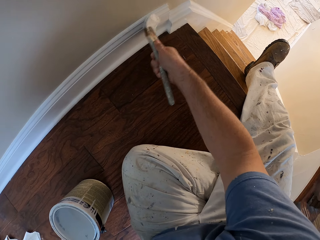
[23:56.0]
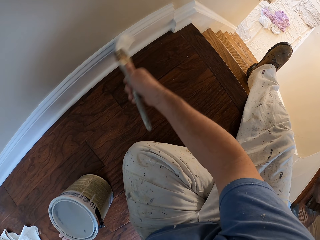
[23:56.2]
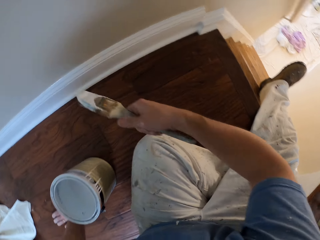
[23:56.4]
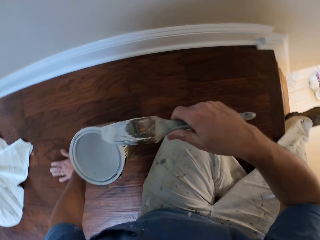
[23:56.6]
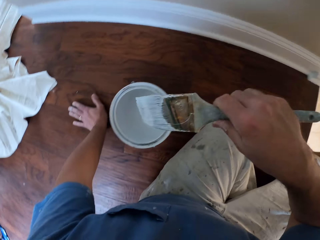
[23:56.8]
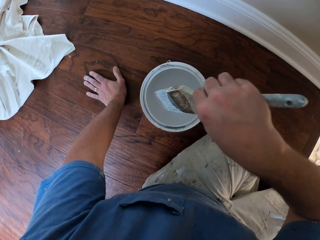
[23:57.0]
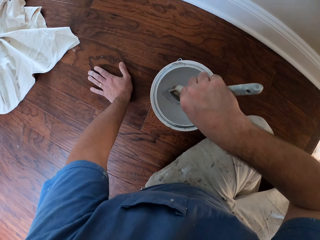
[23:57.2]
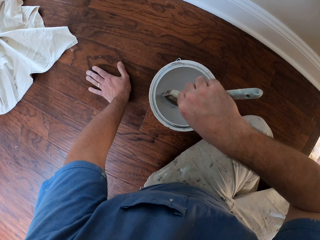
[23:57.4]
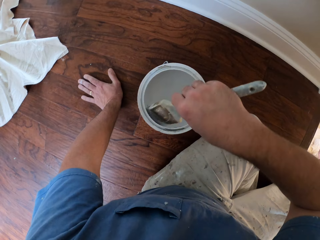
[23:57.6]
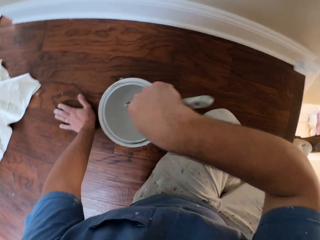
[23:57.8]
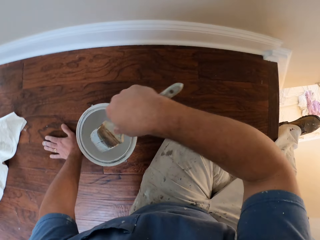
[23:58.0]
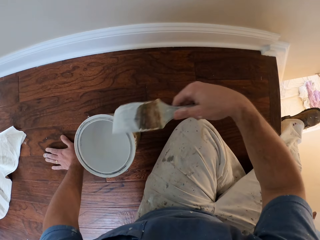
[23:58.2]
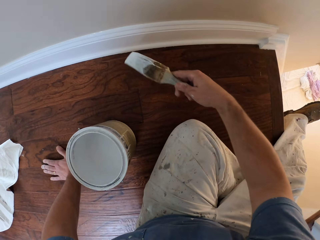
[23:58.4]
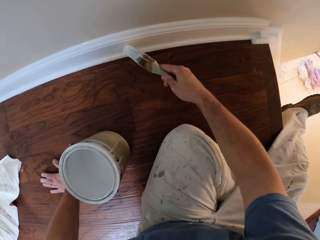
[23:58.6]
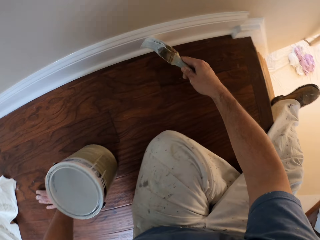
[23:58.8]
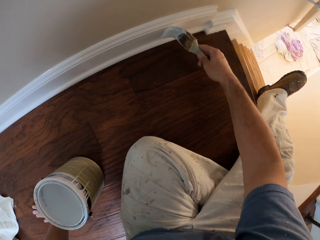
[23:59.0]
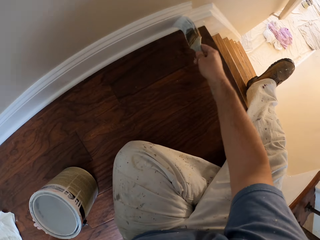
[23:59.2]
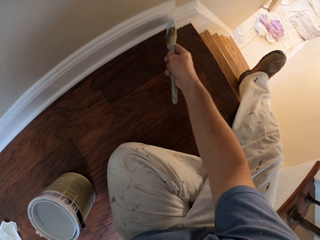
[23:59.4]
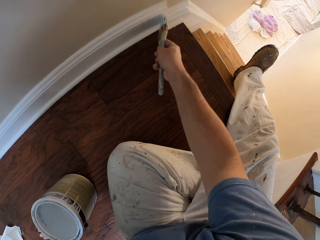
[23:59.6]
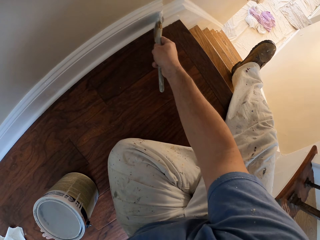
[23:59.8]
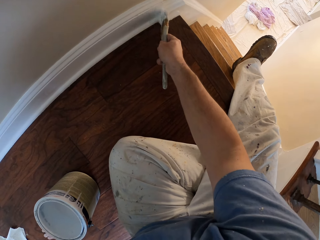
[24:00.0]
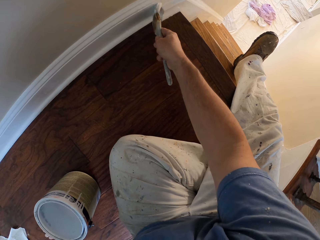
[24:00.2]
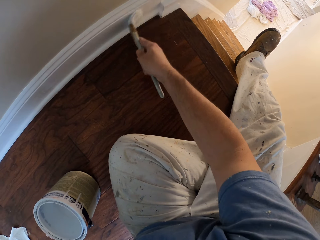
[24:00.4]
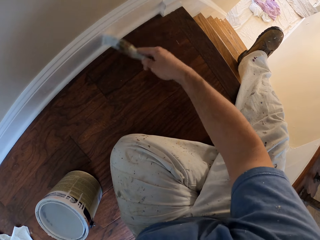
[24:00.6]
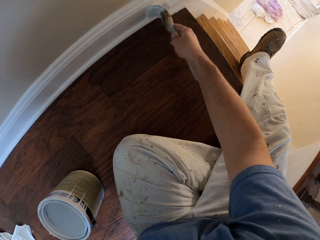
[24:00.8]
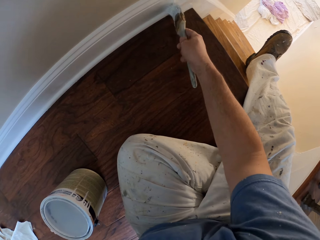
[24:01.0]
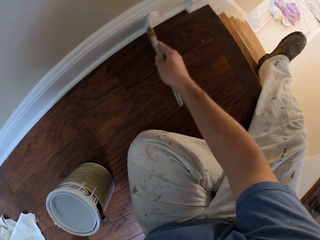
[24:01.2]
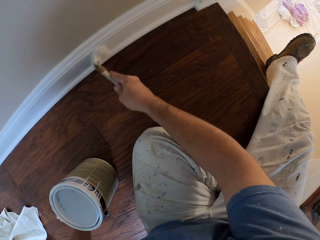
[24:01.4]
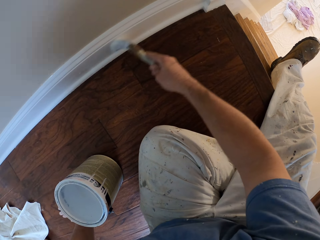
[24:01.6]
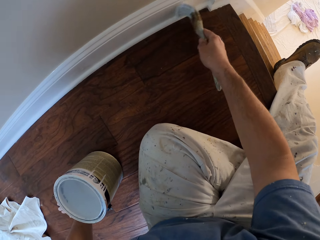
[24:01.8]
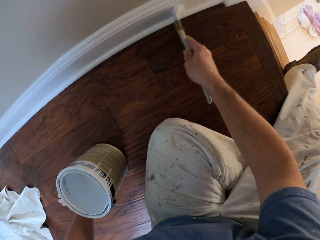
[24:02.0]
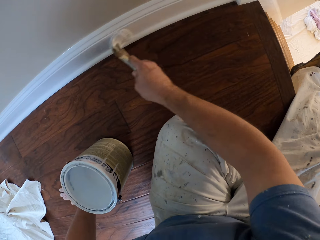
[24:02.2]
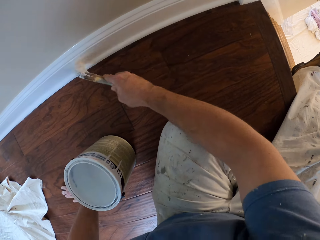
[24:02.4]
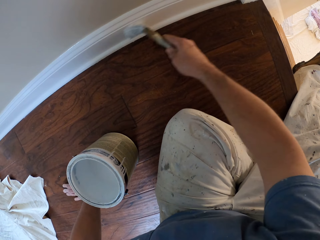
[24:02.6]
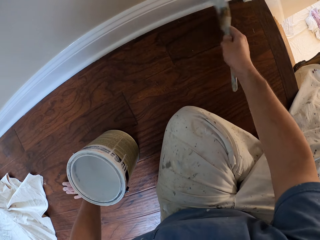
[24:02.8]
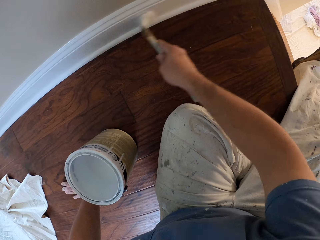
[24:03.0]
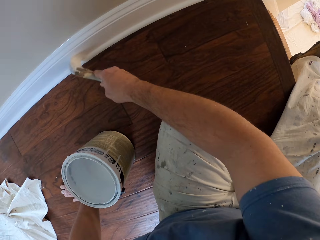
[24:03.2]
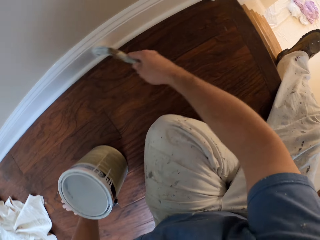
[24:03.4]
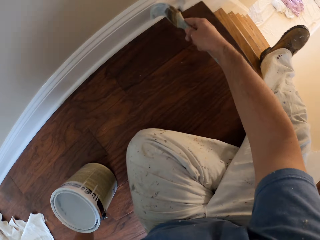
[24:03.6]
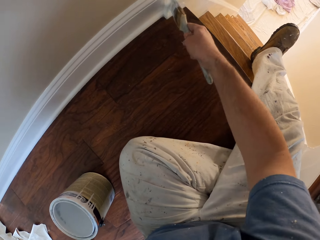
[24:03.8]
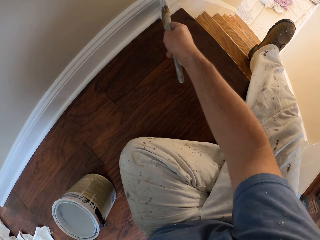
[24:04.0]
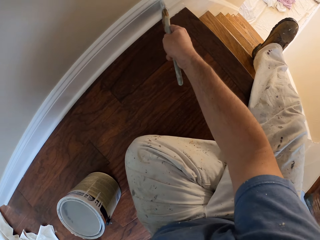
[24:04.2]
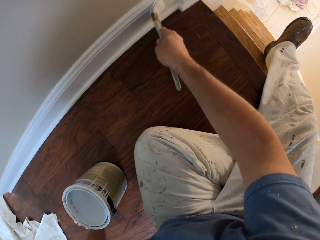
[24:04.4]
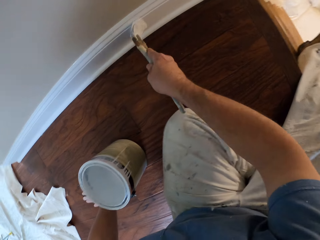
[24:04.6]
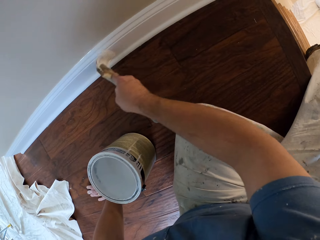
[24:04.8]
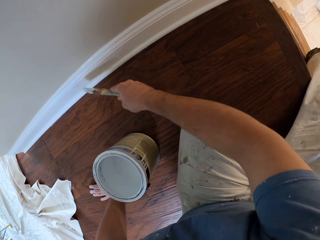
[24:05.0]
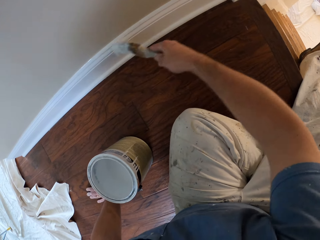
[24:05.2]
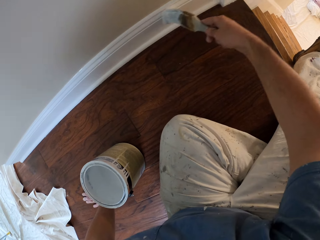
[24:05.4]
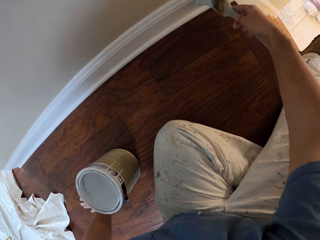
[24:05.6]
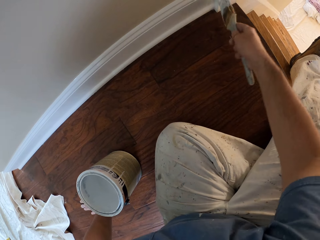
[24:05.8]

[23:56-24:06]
The camera wearer dips the paintbrush into the paint bucket. They paint the baseboard of the wall using the paintbrush.

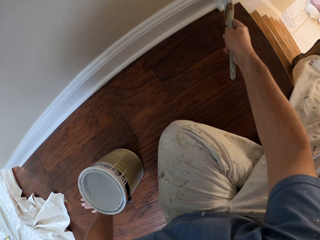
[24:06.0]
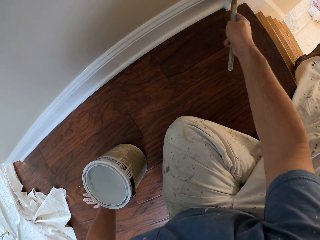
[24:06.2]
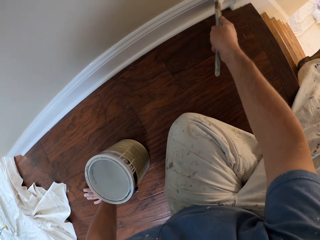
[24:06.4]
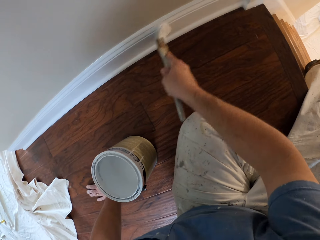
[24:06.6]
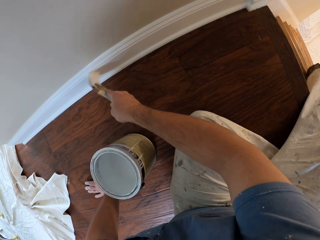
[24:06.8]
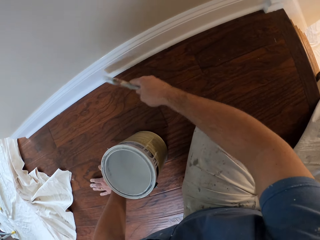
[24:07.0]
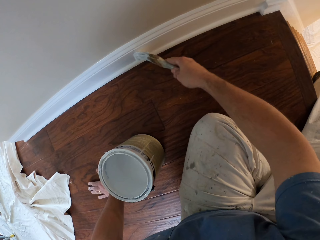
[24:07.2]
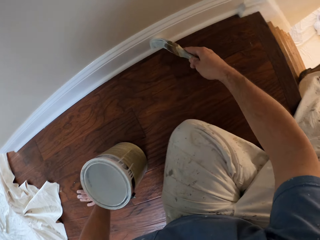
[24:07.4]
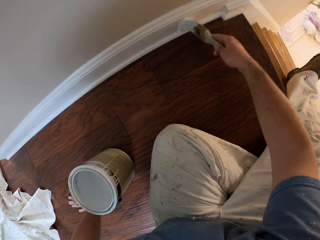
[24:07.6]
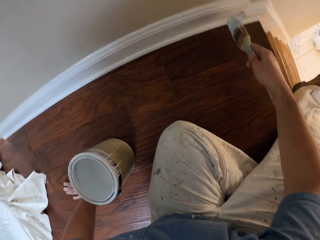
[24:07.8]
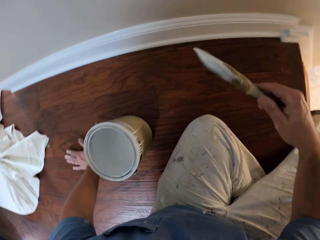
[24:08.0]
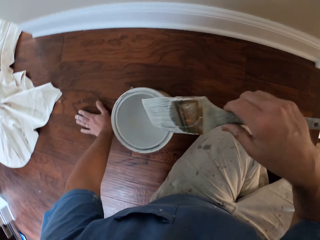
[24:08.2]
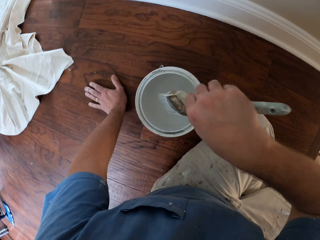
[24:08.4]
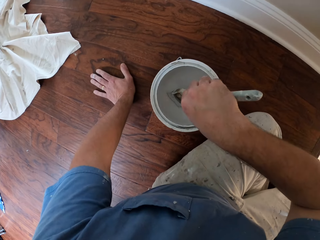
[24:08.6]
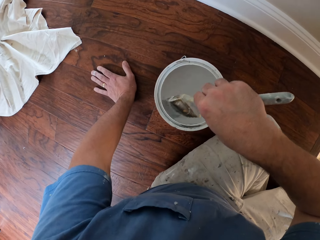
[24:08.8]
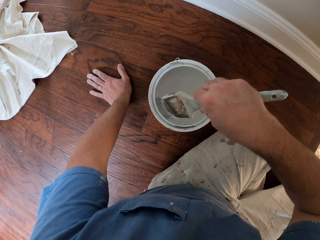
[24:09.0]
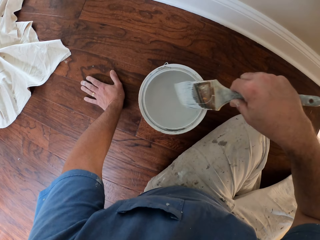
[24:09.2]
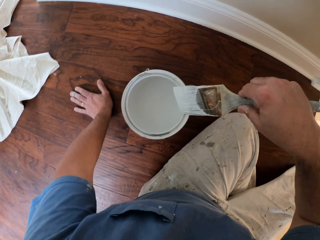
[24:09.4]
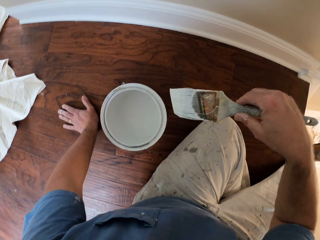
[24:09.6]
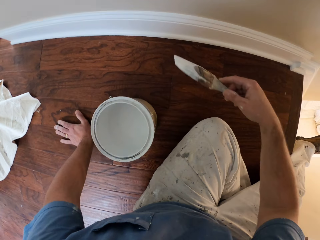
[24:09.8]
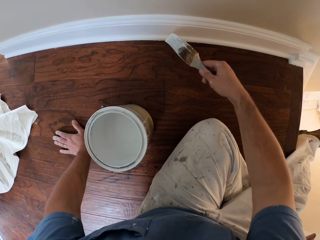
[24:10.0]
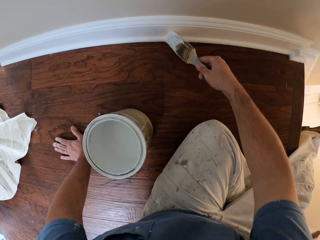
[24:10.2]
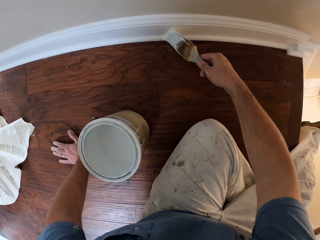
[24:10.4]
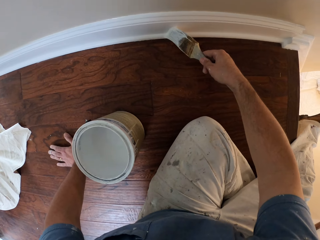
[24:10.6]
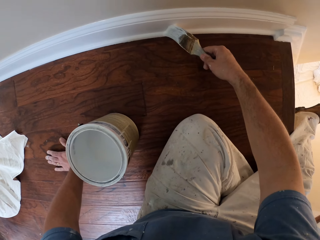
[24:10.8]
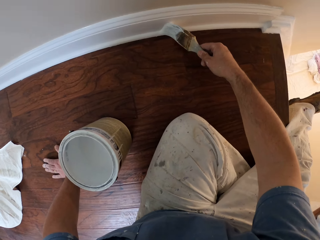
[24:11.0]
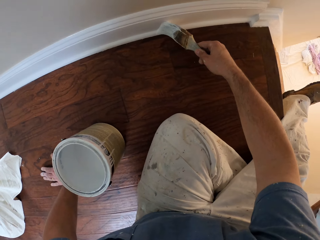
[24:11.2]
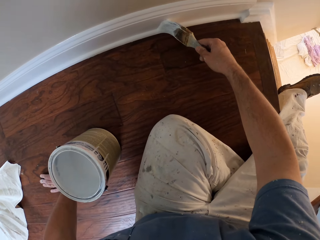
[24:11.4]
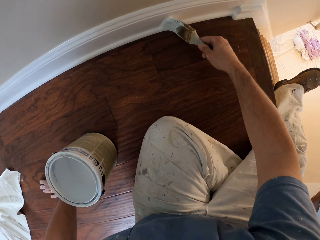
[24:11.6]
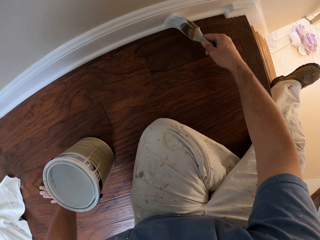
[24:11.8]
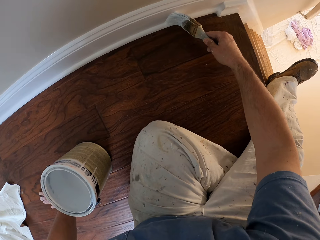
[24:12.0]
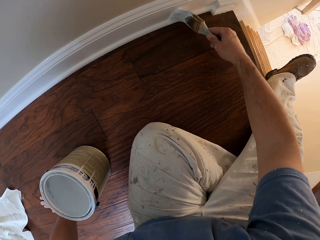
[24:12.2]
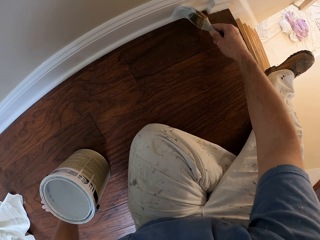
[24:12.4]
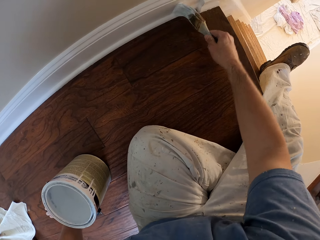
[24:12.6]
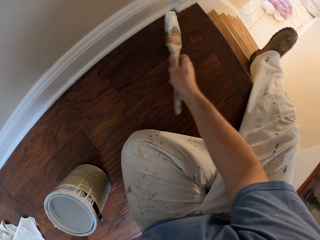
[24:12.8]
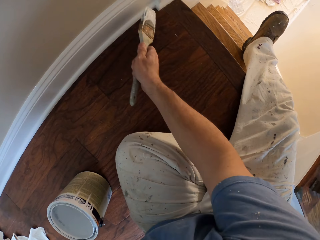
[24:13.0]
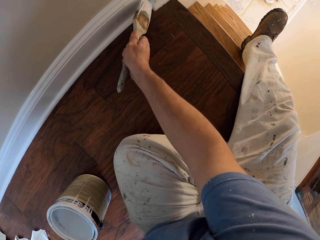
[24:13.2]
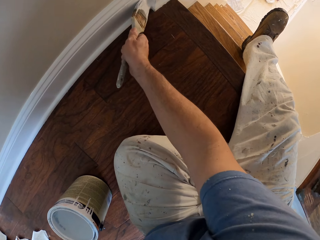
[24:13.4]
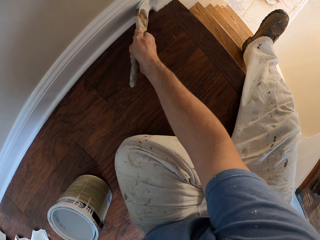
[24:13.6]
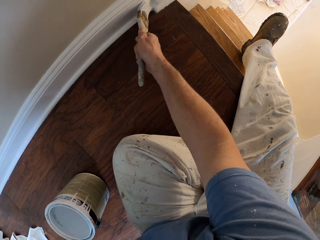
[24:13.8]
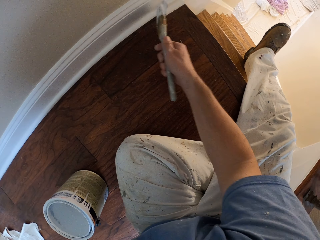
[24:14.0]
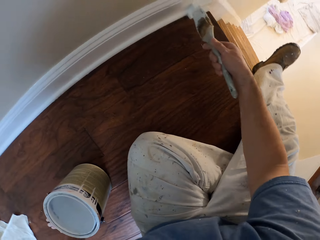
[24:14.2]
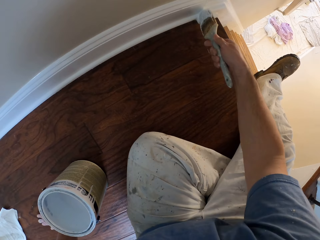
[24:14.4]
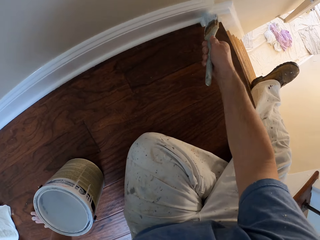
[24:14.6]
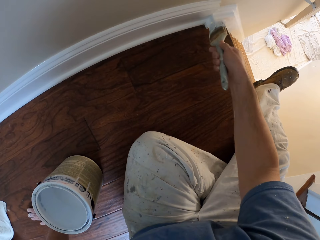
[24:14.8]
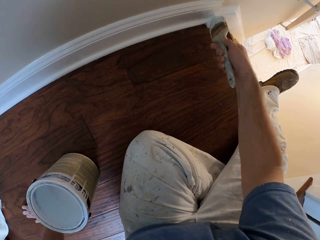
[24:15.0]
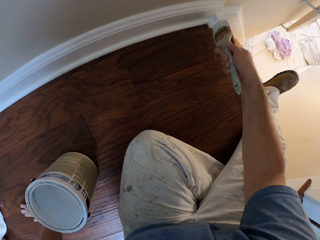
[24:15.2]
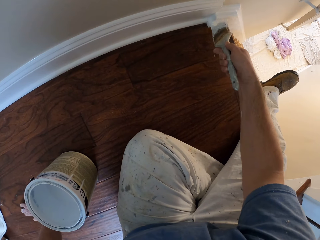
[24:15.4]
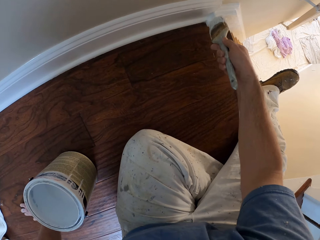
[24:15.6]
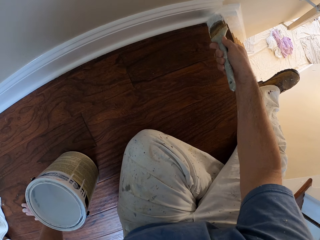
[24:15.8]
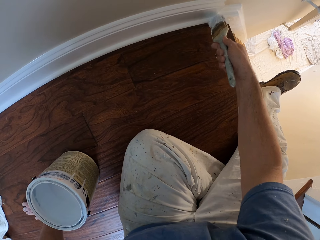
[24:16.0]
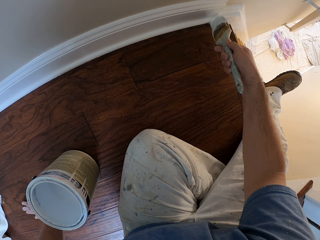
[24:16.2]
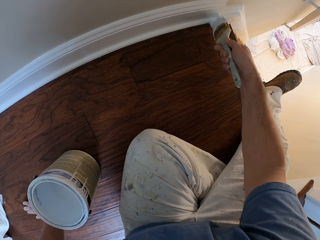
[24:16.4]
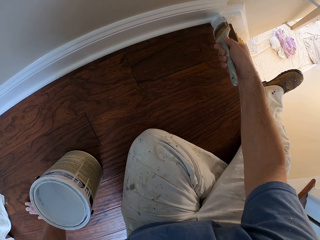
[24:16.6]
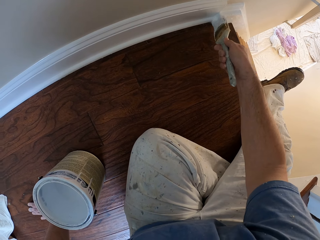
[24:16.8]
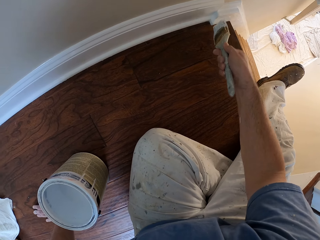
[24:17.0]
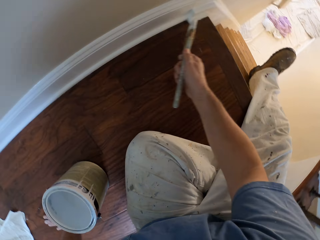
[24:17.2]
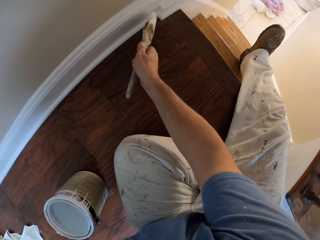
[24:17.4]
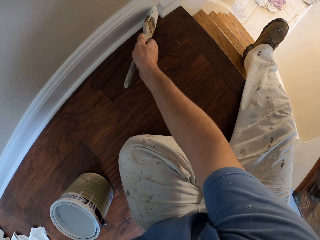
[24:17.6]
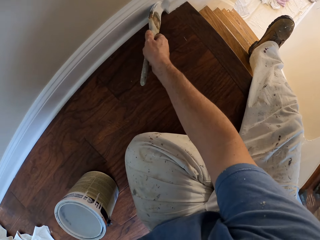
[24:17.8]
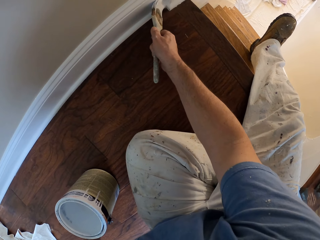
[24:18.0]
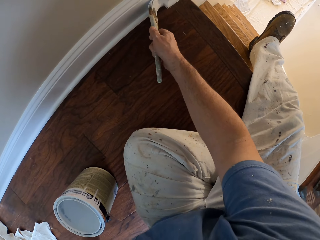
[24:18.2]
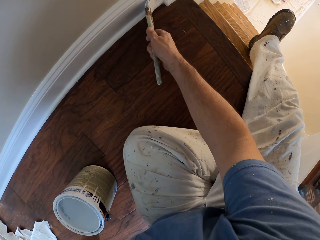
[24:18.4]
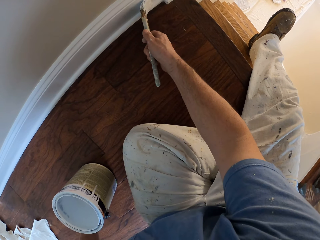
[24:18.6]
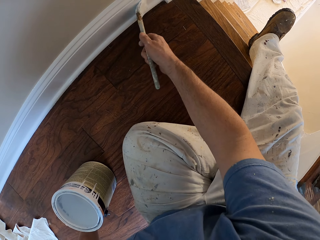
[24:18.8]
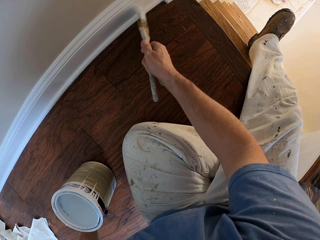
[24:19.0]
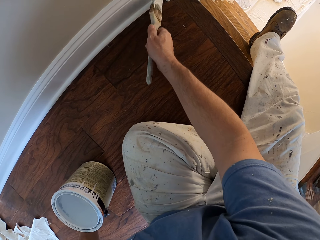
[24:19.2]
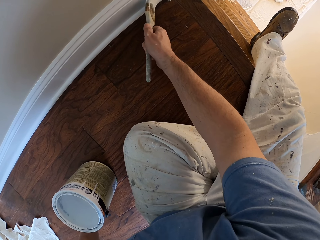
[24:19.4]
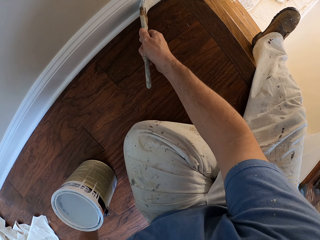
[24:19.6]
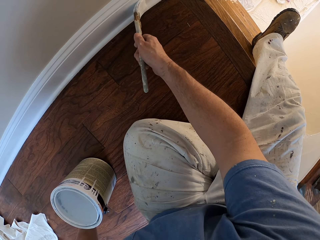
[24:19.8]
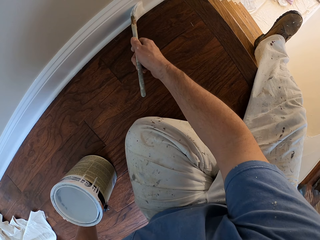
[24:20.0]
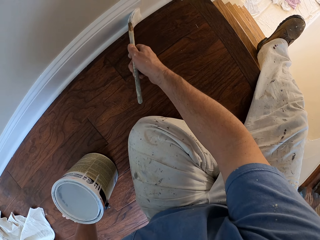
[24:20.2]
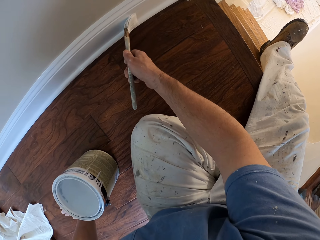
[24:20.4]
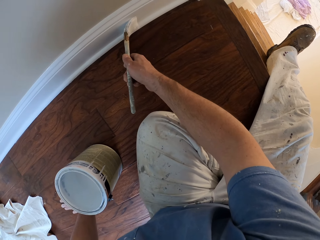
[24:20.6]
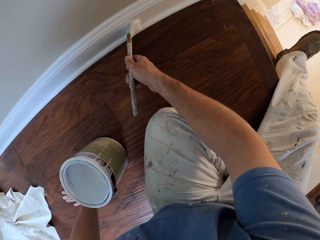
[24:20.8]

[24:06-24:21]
The camera wearer dips the paintbrush into the paint bucket. They paint the baseboard of the wall using the paintbrush.
